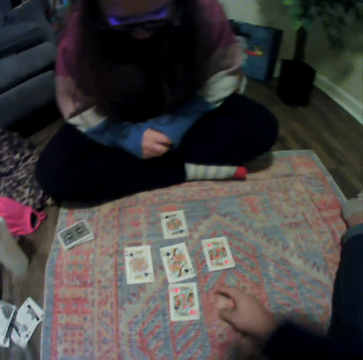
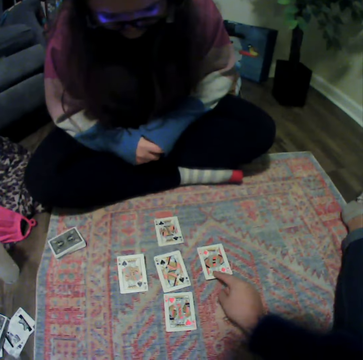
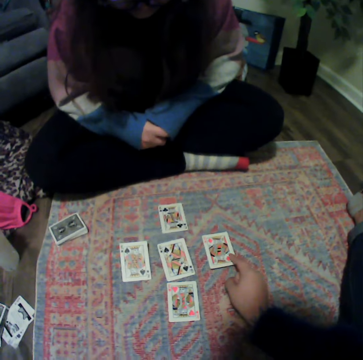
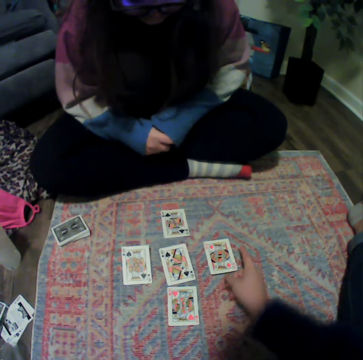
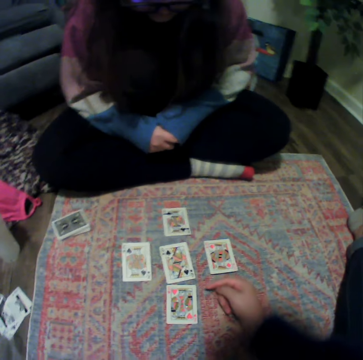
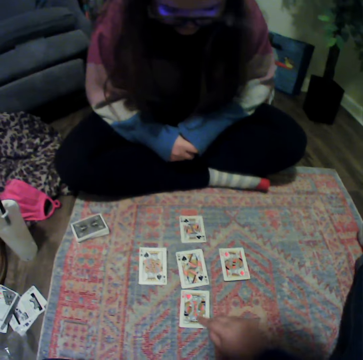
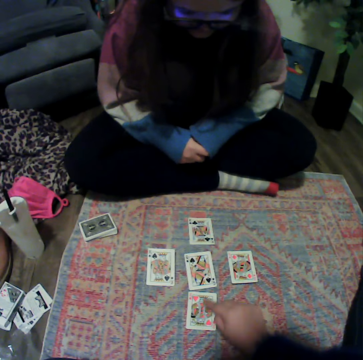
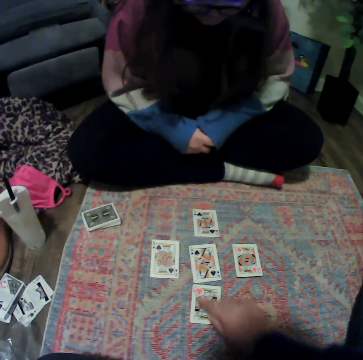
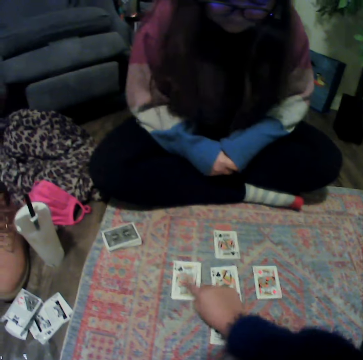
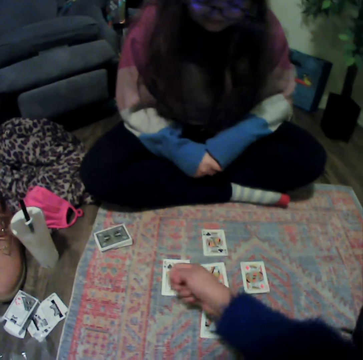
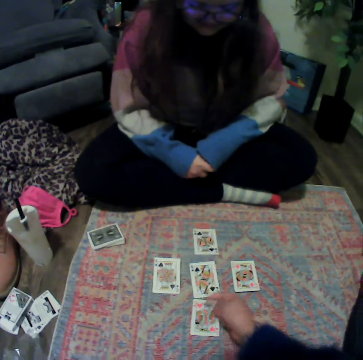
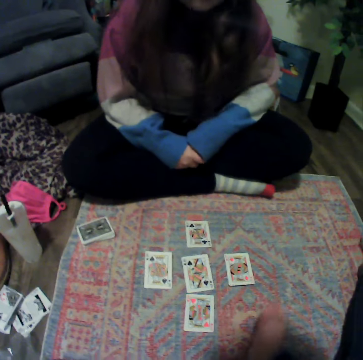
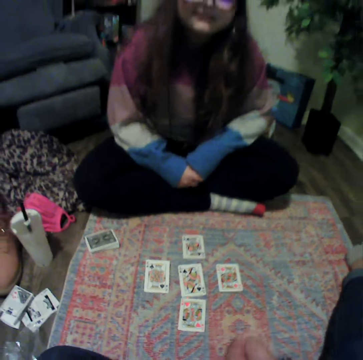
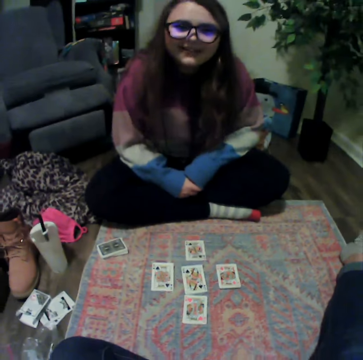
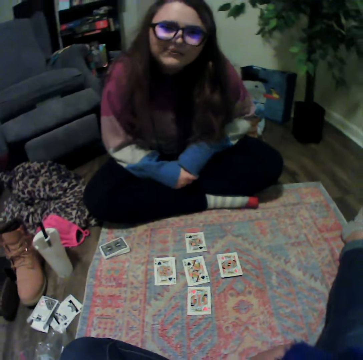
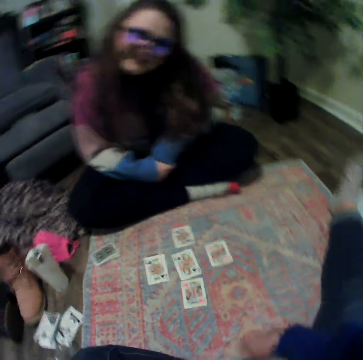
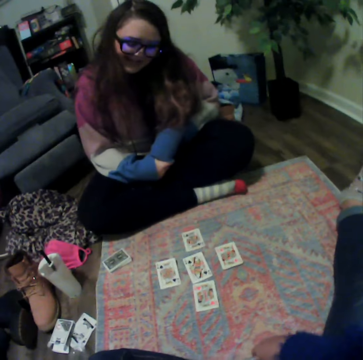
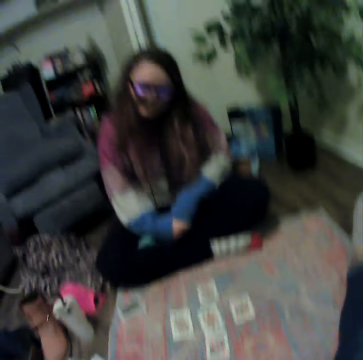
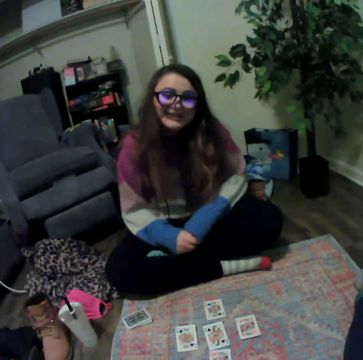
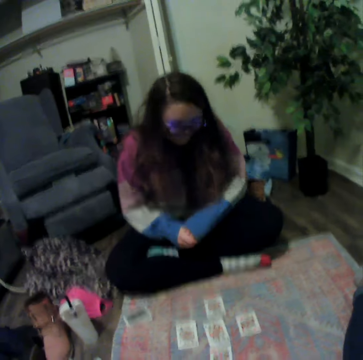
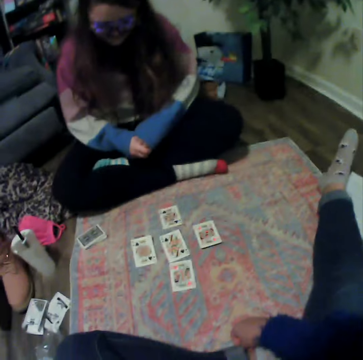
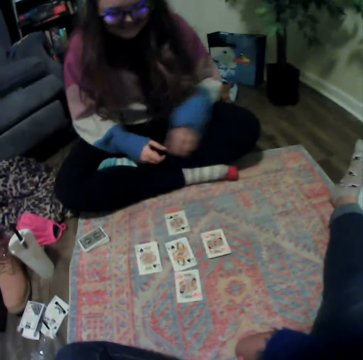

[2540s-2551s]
The camera wearer touches the card. They talk with a lady.

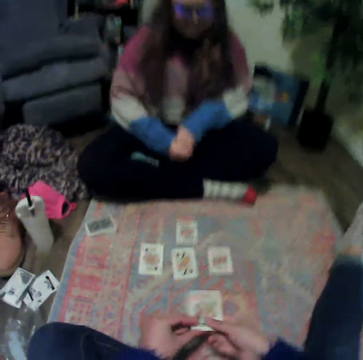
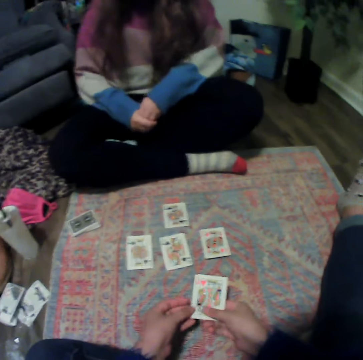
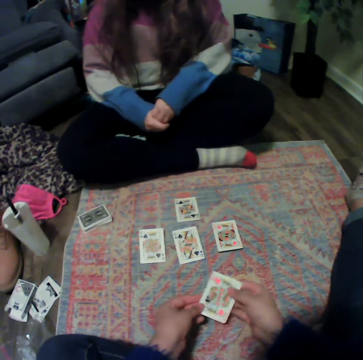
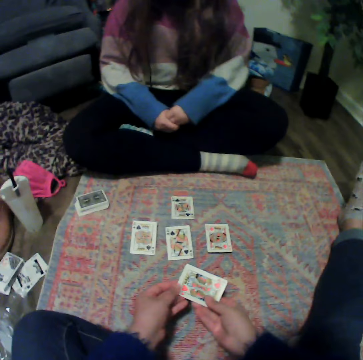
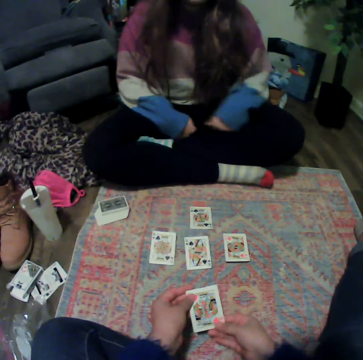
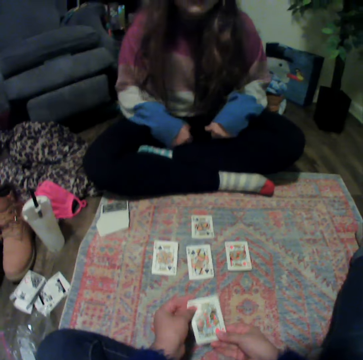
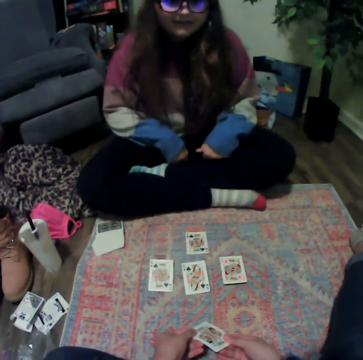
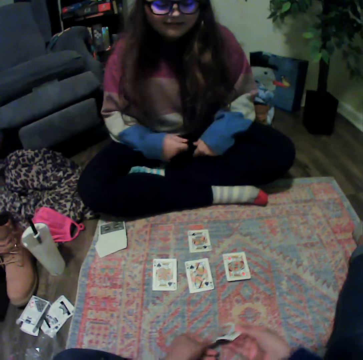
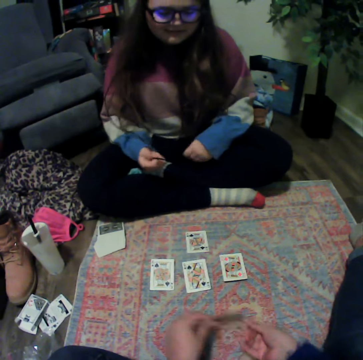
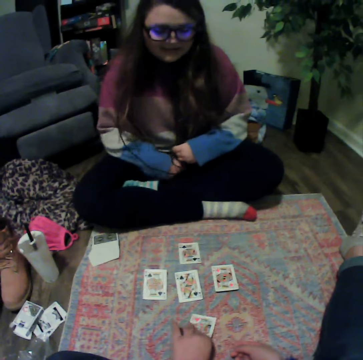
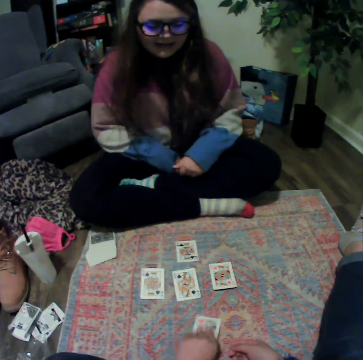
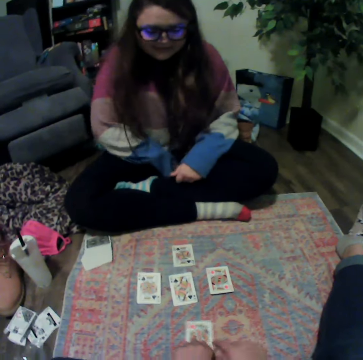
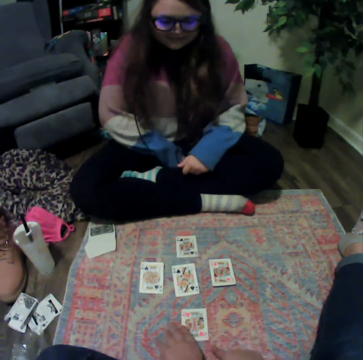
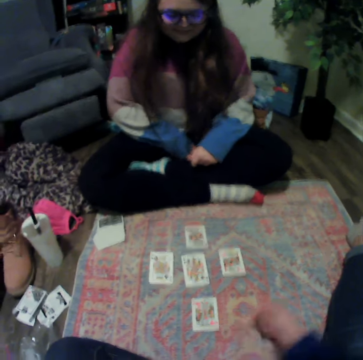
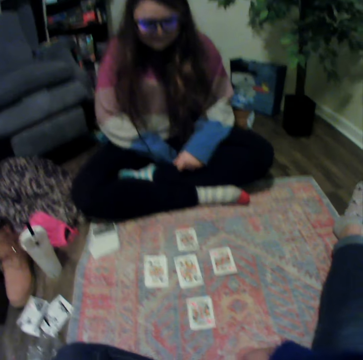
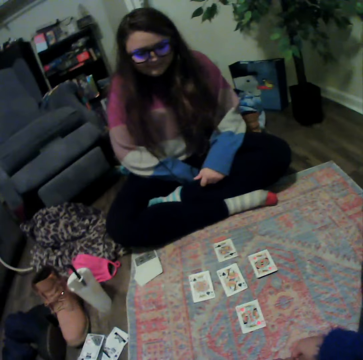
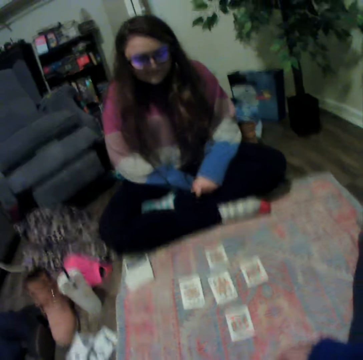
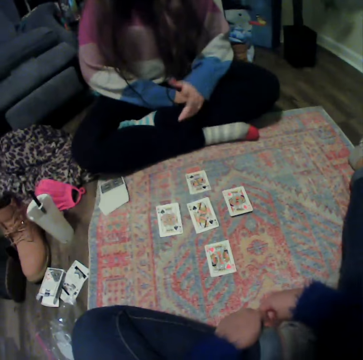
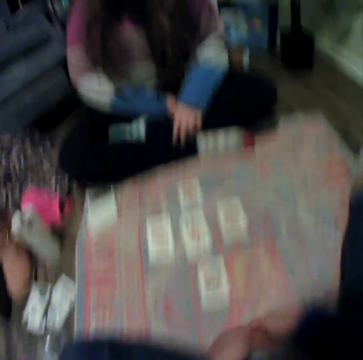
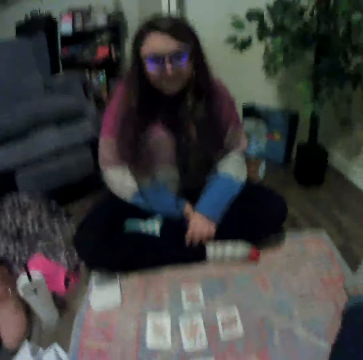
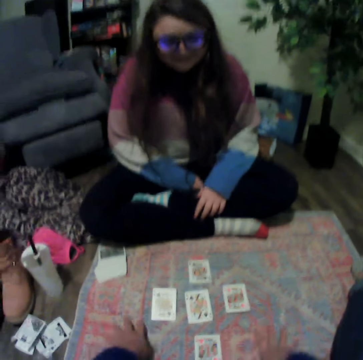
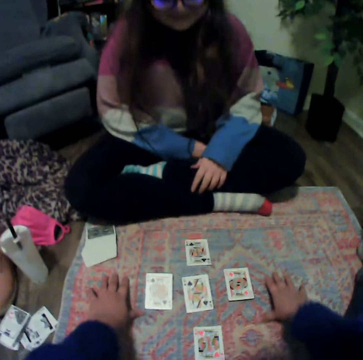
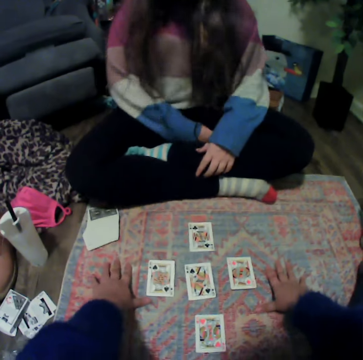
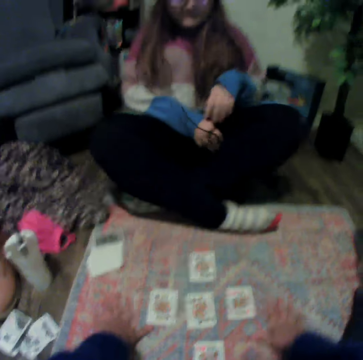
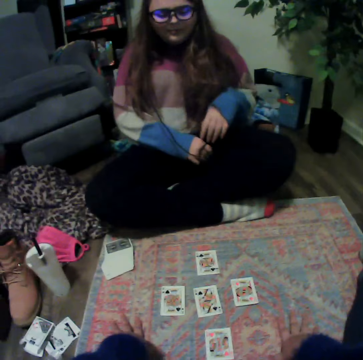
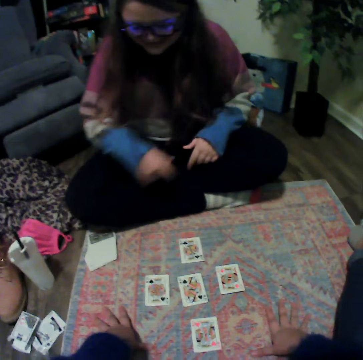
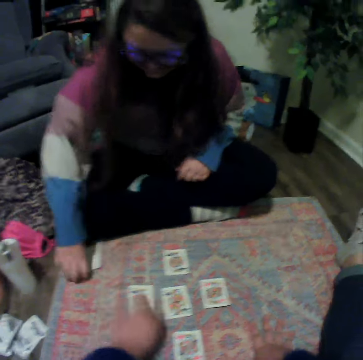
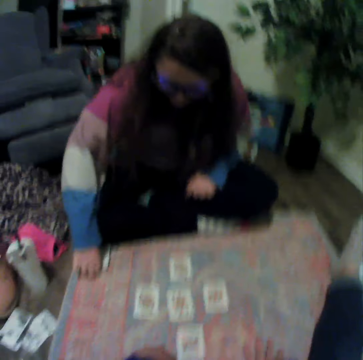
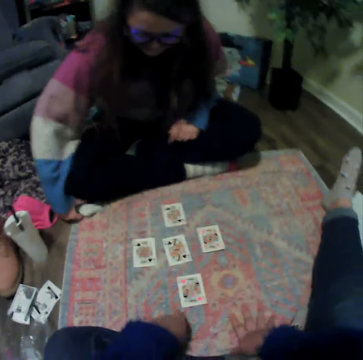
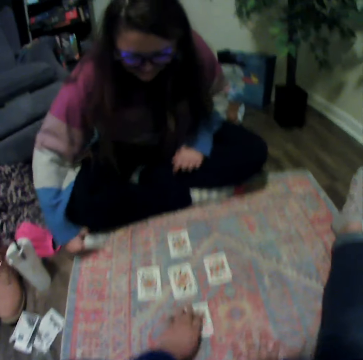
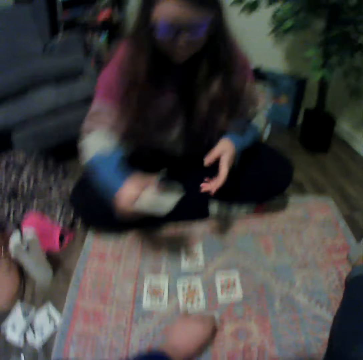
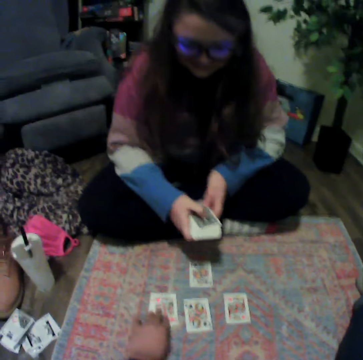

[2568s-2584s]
The camera wearer picks up the card. They talk with a lady. They place the card on the mat. They talk with the lady. The lady talks with the camera wearer. The lady picks up the cards.

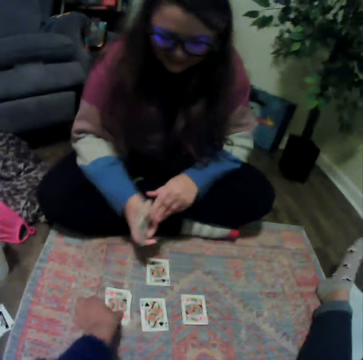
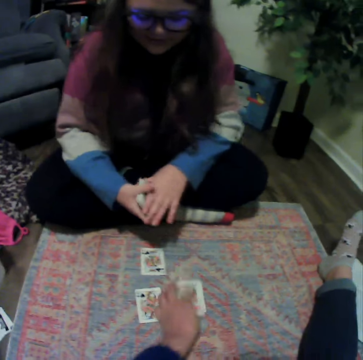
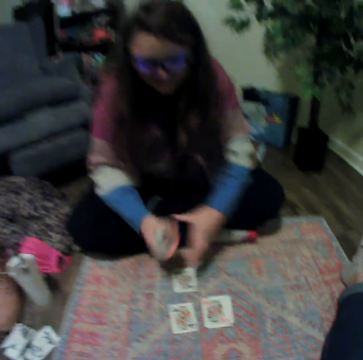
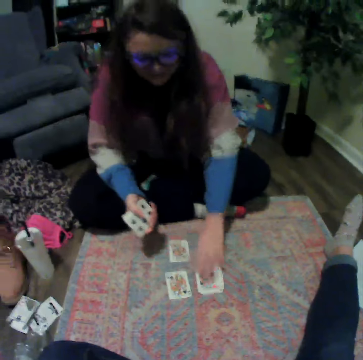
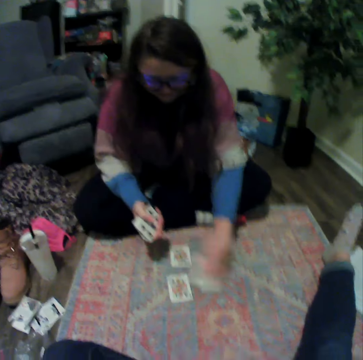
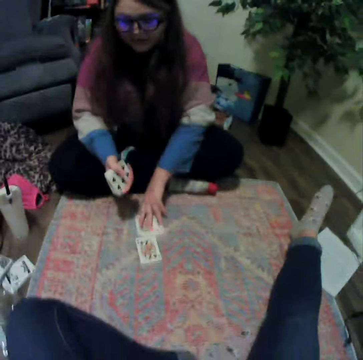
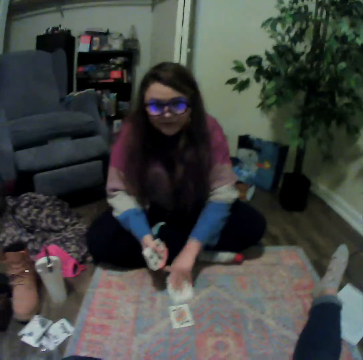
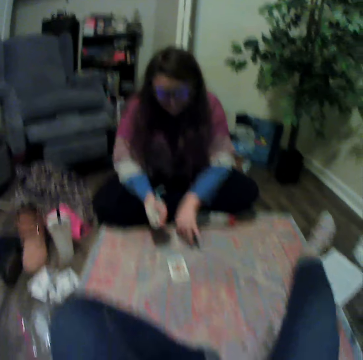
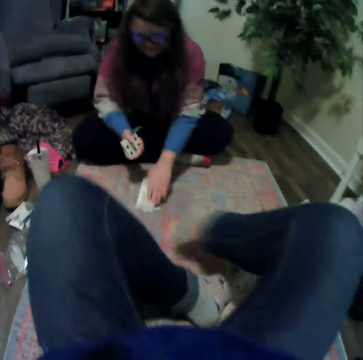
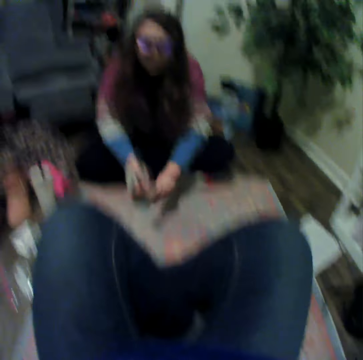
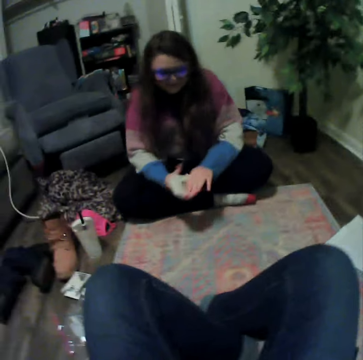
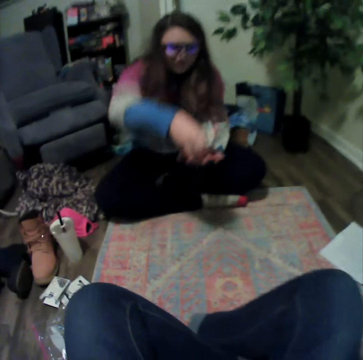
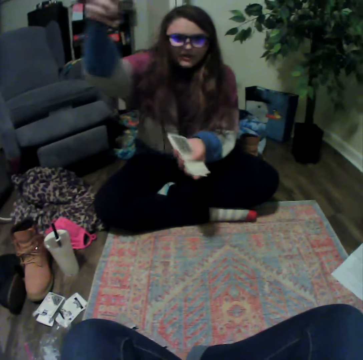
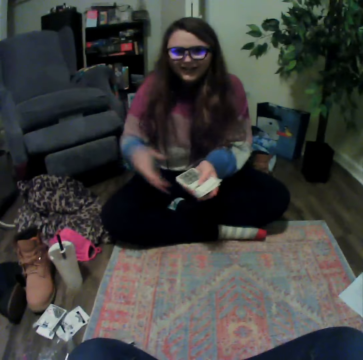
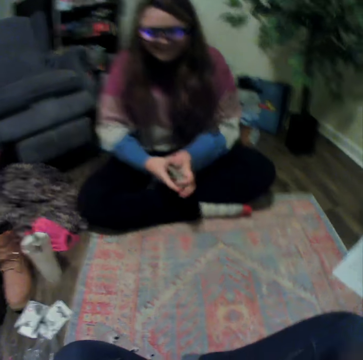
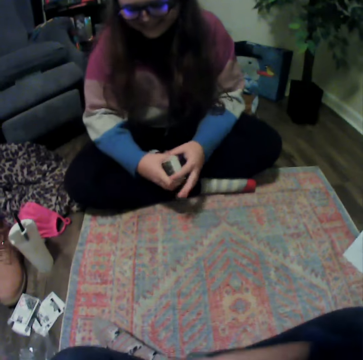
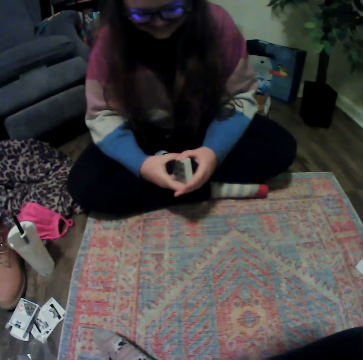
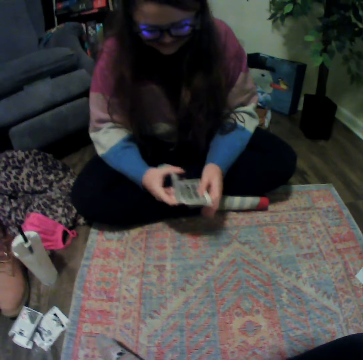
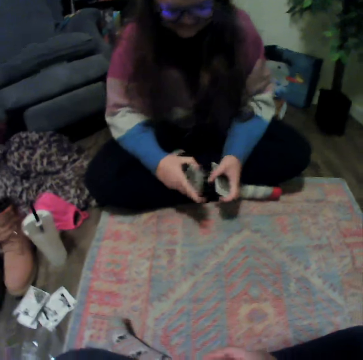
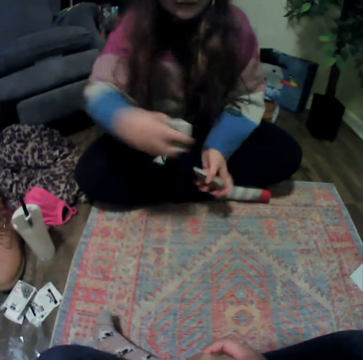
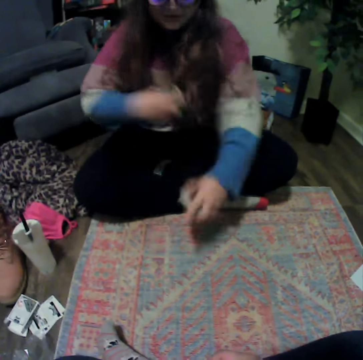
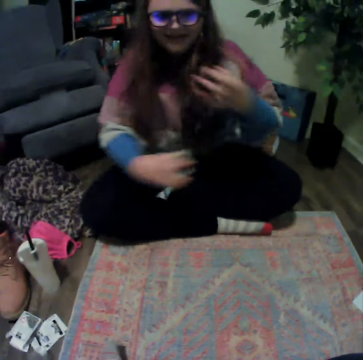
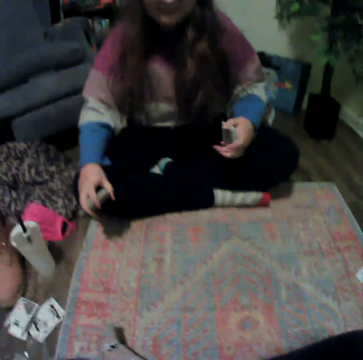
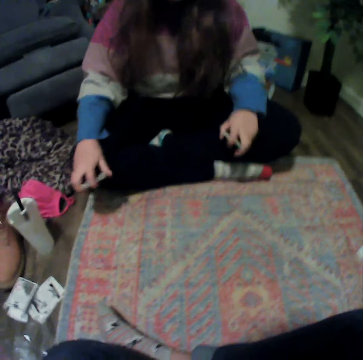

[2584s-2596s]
The camera wearer picks up the cards. A lady collects the cards. The camera wearer crosses her legs. The lady lifts the cards. The lady talks with the camera wearer.
